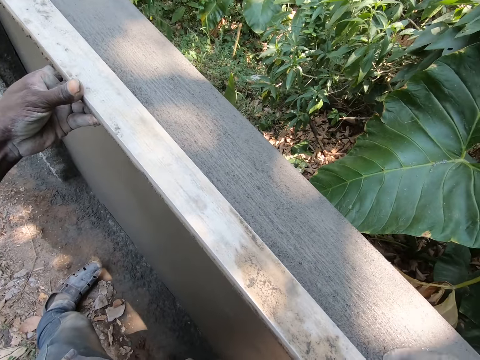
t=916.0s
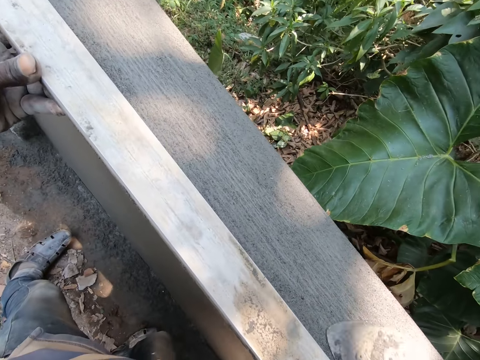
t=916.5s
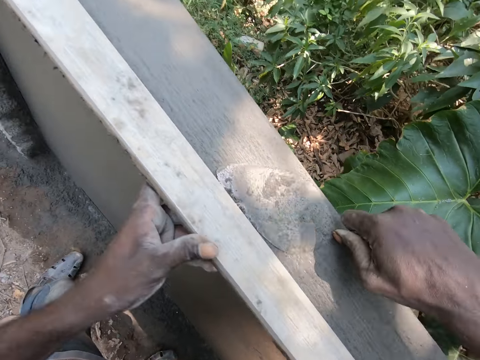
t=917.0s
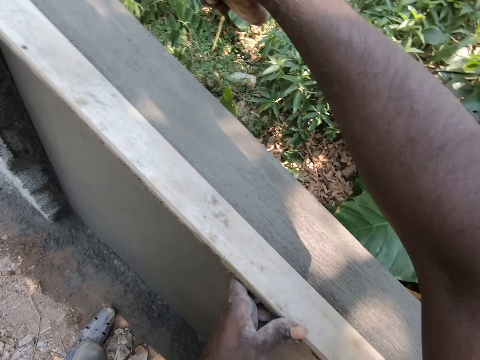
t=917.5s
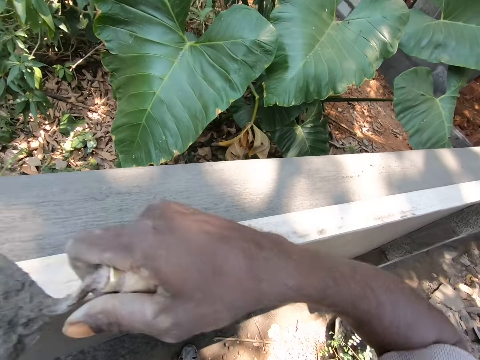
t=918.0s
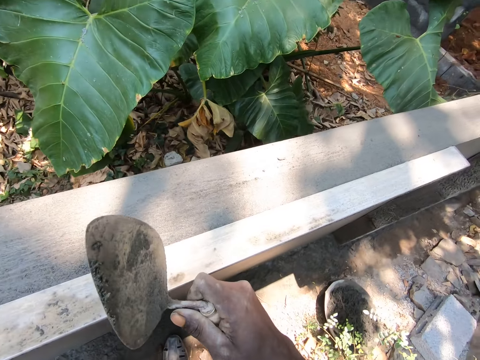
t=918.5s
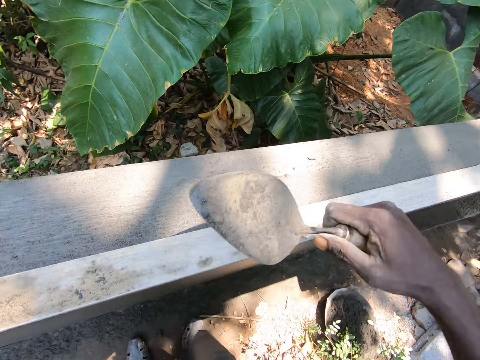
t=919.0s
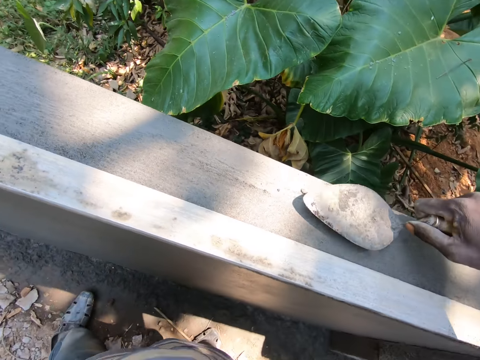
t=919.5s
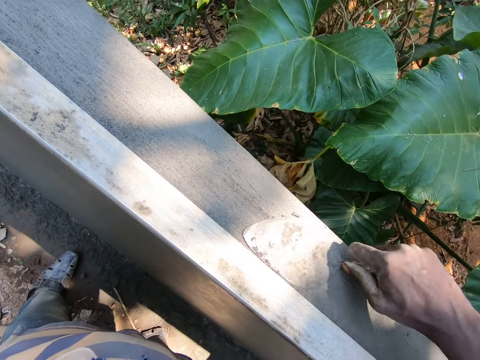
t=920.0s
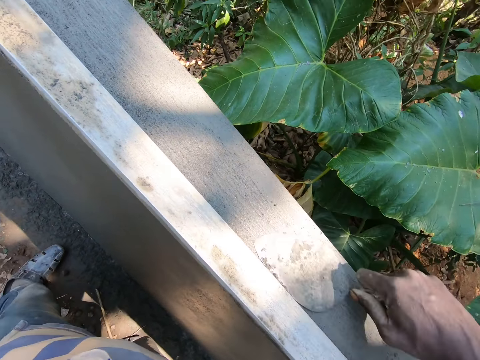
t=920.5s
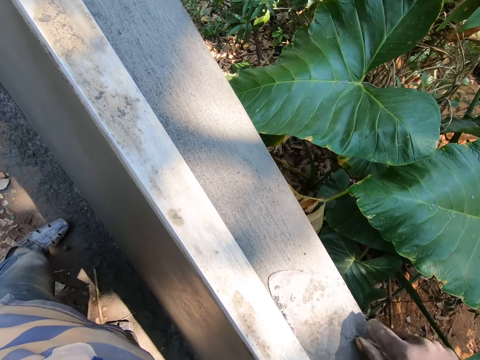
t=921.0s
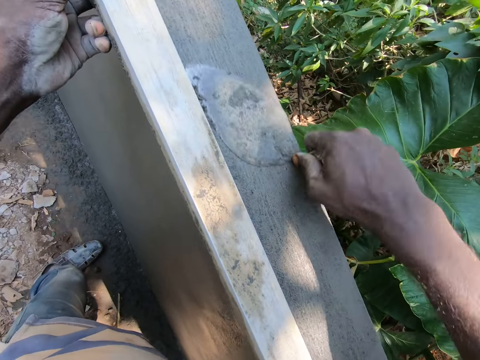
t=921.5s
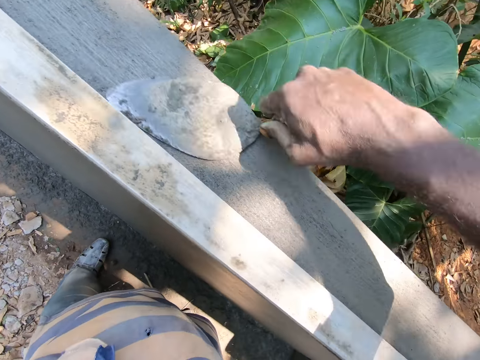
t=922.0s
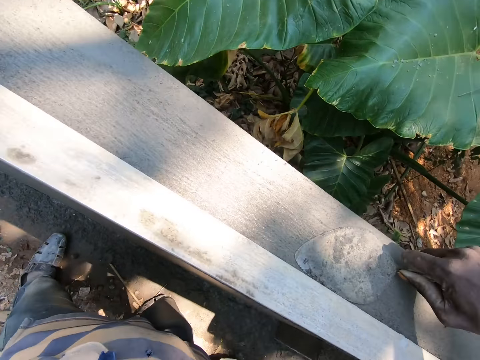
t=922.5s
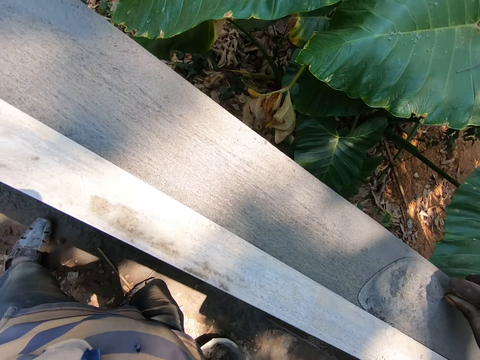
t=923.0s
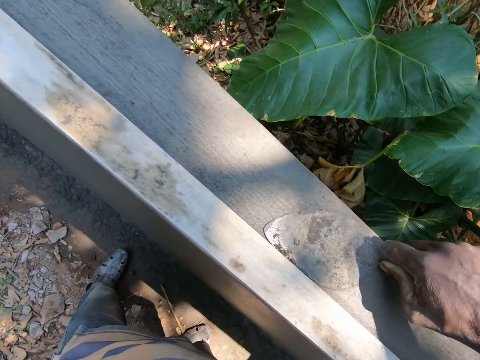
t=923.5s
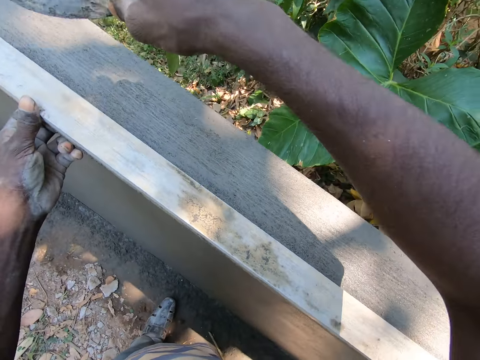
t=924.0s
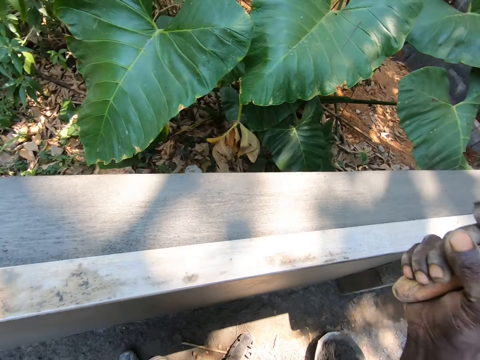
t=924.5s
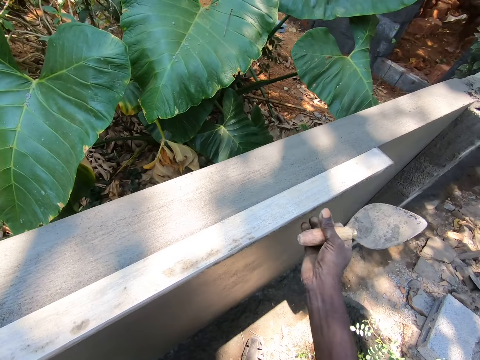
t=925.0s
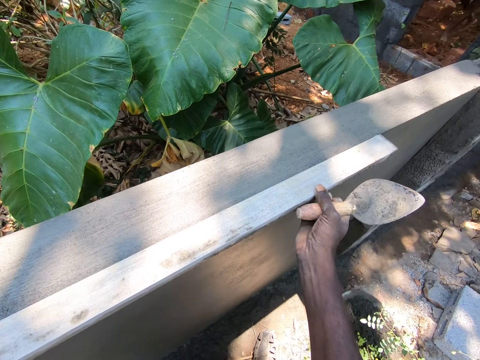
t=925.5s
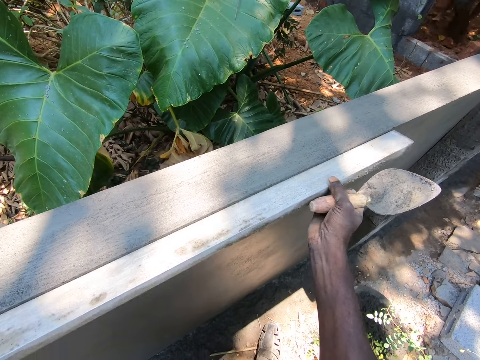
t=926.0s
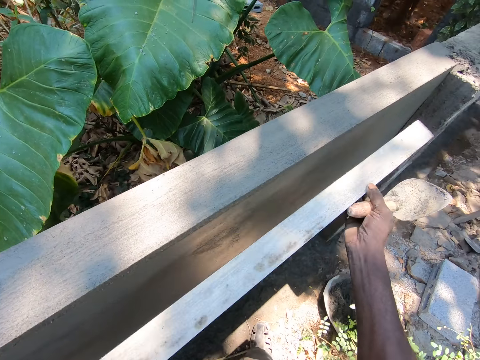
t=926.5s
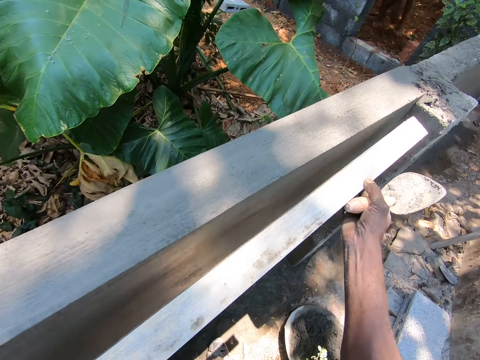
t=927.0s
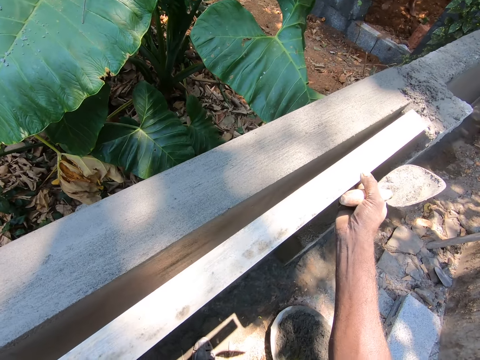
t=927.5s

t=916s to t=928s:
The camera wearer looks on the wall. They level on the wall with a trowel. They move the screed on the wall.

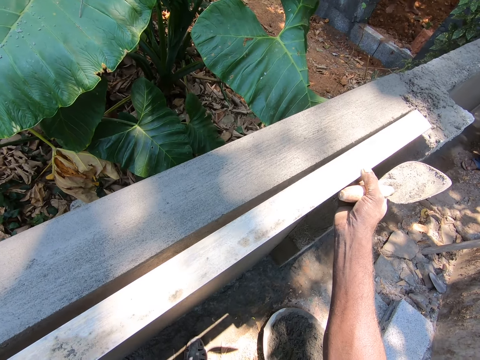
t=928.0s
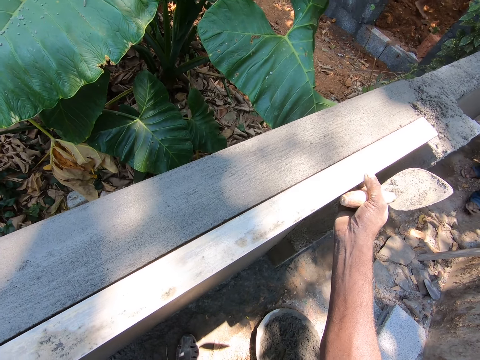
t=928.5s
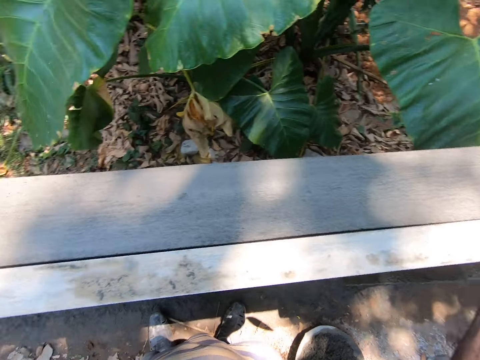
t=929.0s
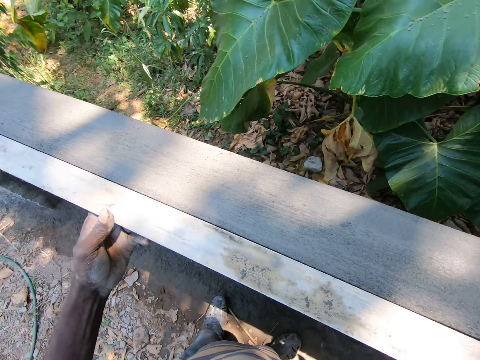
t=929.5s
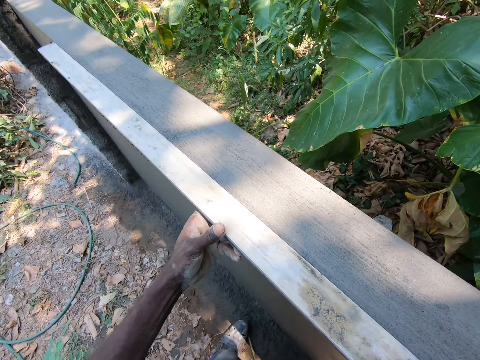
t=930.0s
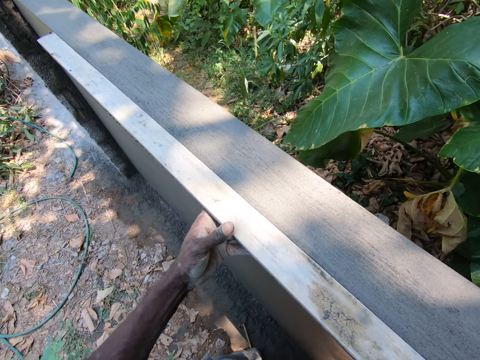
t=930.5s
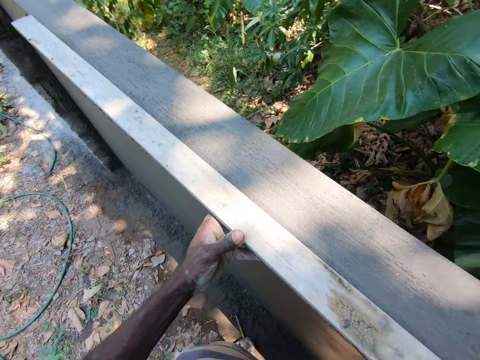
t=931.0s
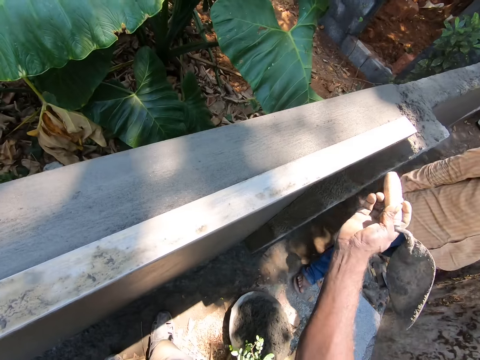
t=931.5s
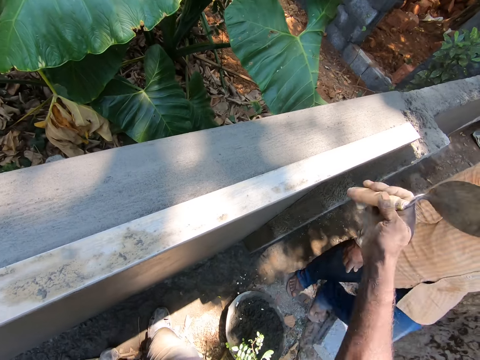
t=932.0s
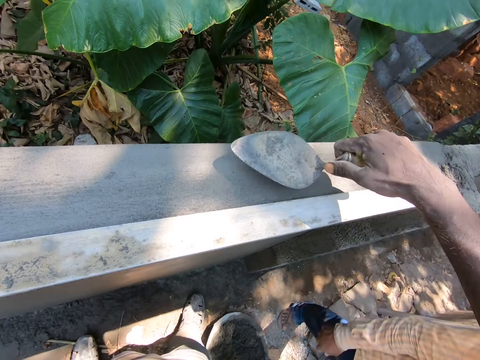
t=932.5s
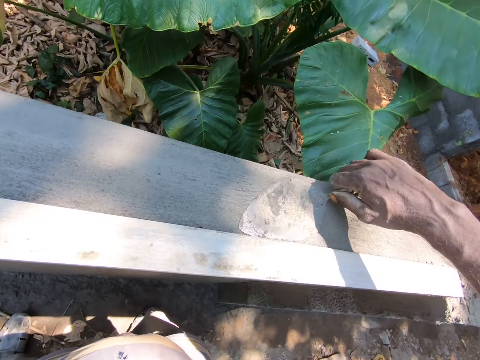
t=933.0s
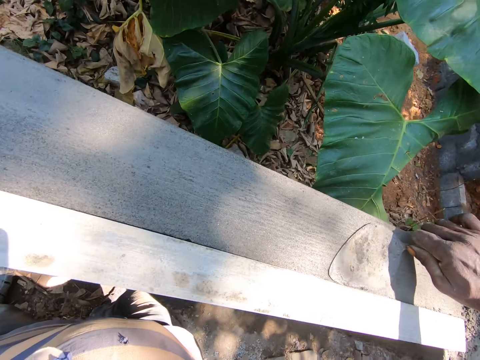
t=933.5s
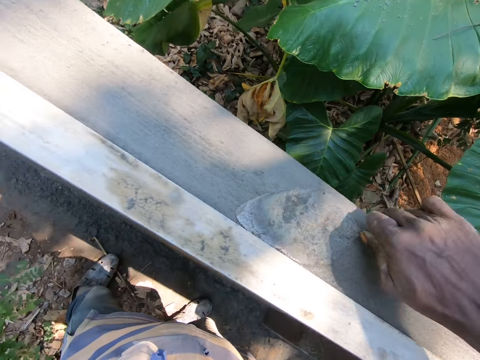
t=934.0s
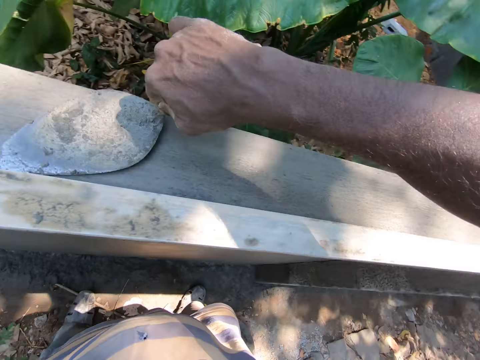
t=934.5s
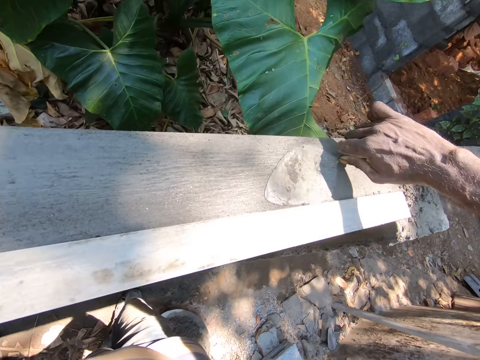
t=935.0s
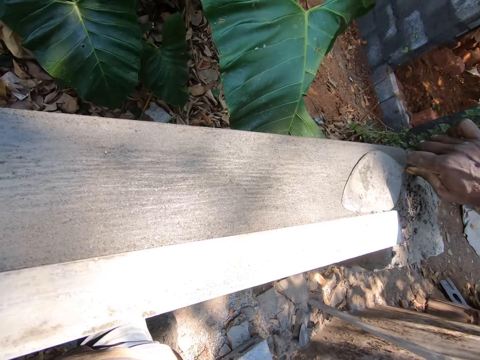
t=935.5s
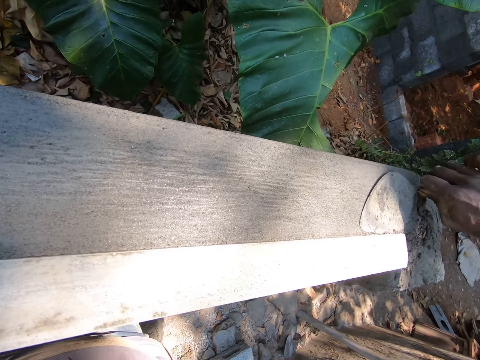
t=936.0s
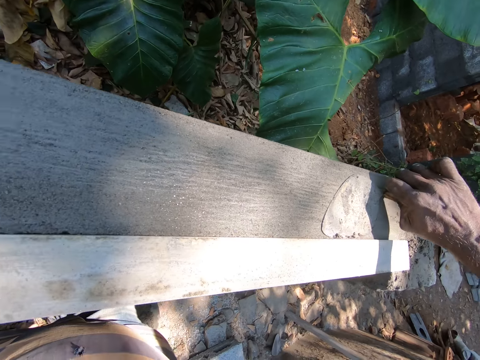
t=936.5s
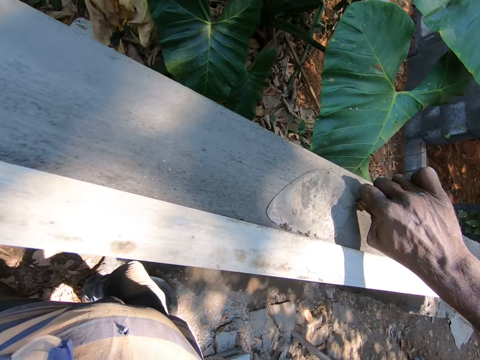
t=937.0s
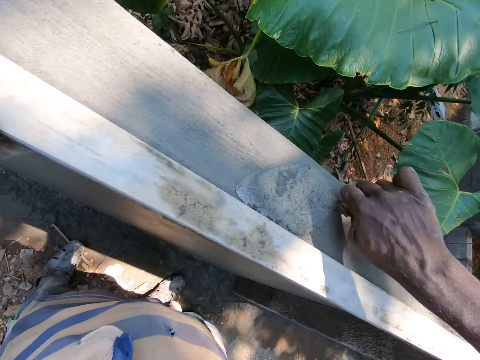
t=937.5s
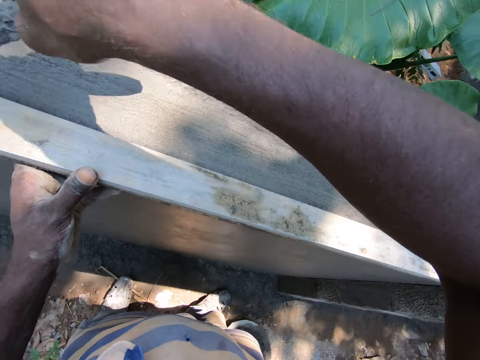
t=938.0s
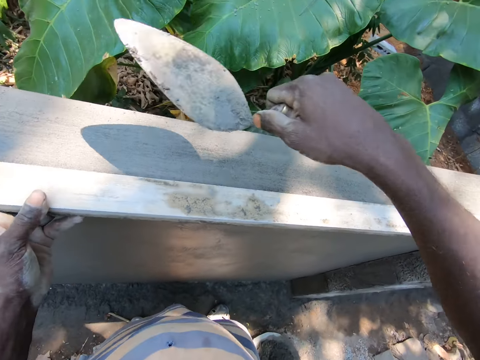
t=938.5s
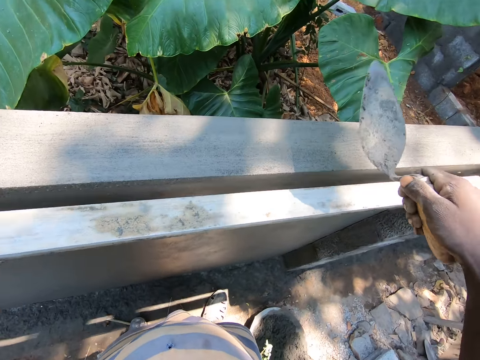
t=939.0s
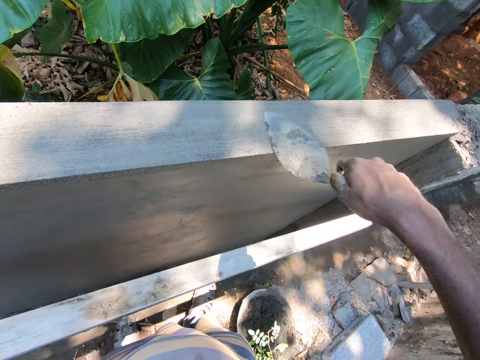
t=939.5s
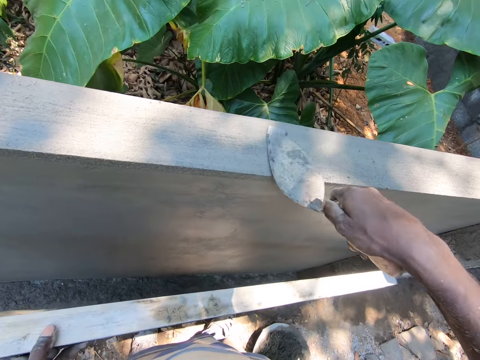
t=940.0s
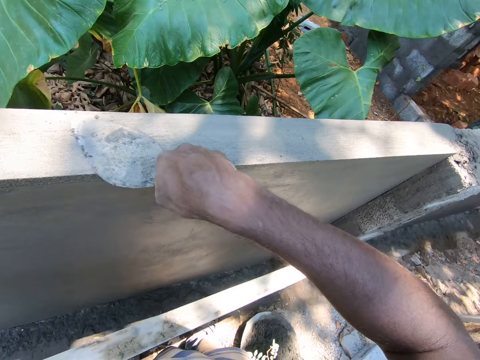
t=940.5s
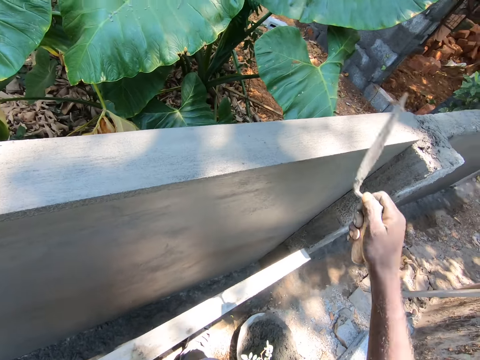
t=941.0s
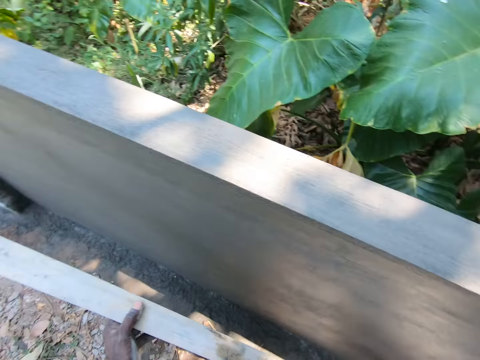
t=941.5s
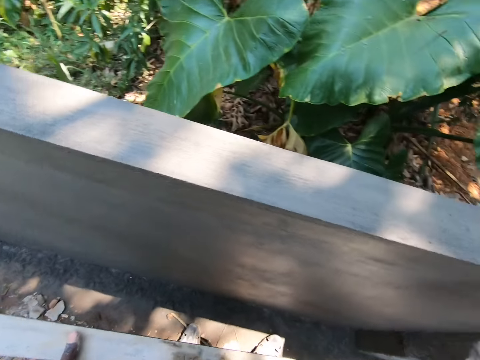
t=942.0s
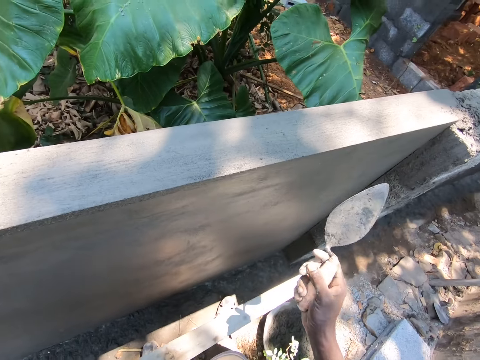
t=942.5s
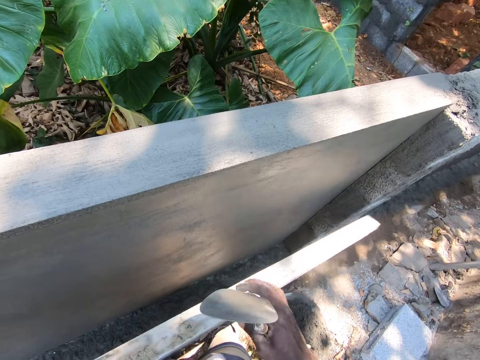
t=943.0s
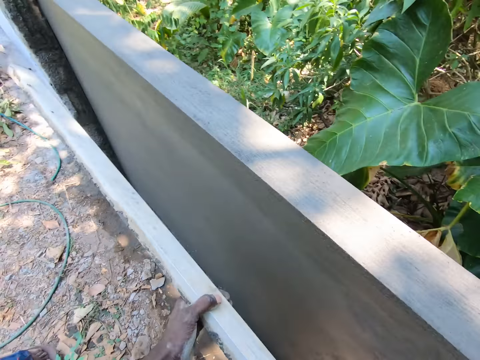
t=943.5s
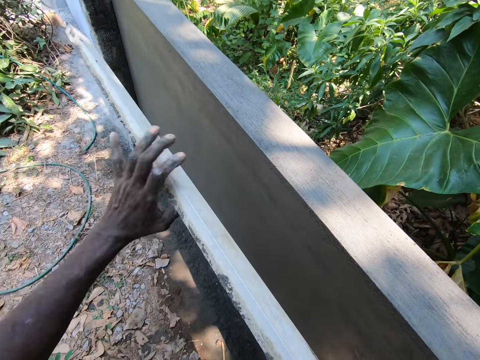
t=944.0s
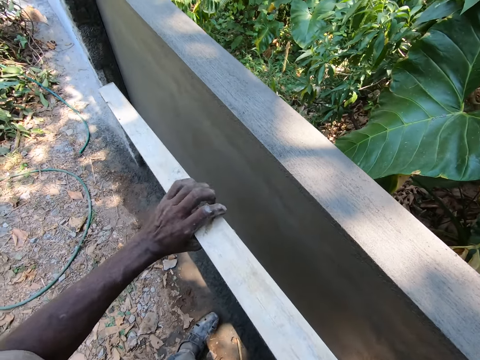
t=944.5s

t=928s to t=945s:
The camera wearer adjusts the timber with both hands. He hits the timber with the trowel handle with his right hand. He levels on the wall with a trowel. He files the wall with the trowel with his right hand. He removes the timber from the wall with his left hand. He levels on the wall with the trowel. He files the wall with the trowel with his right hand. He looks on the wall.
